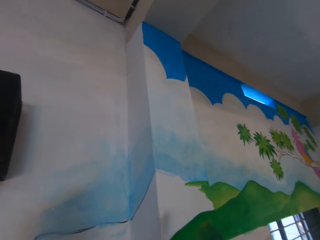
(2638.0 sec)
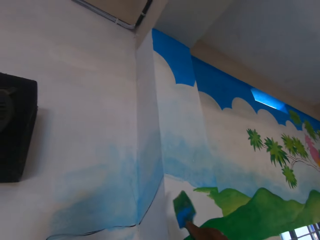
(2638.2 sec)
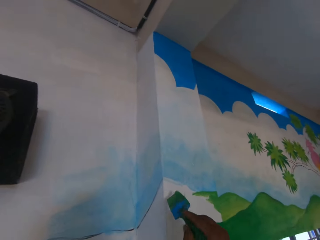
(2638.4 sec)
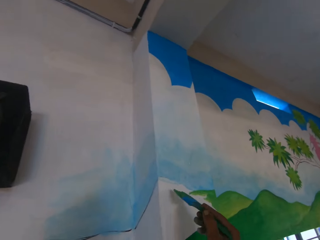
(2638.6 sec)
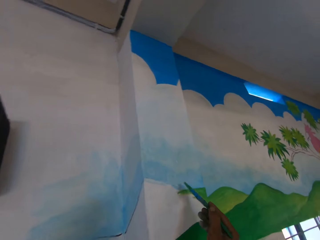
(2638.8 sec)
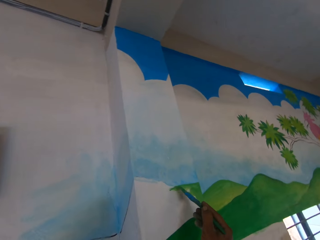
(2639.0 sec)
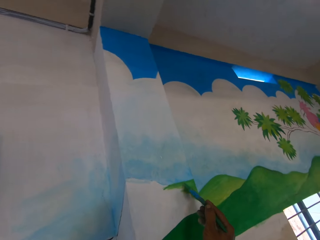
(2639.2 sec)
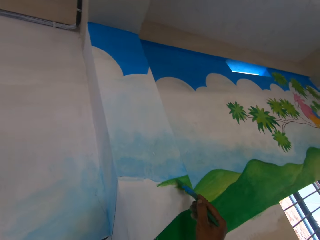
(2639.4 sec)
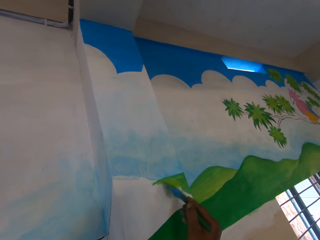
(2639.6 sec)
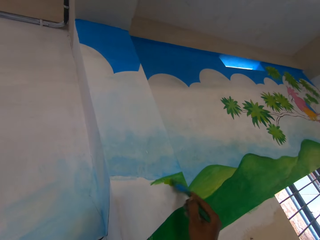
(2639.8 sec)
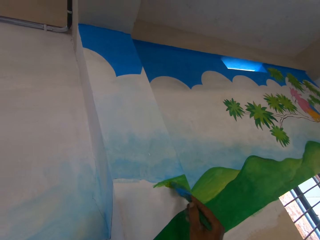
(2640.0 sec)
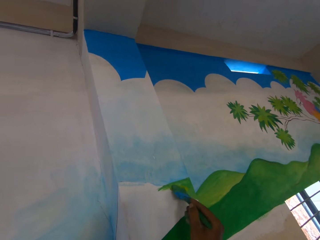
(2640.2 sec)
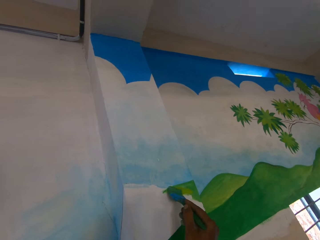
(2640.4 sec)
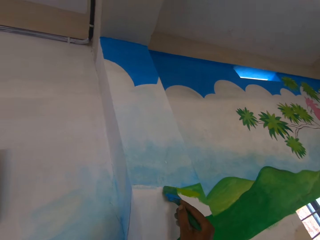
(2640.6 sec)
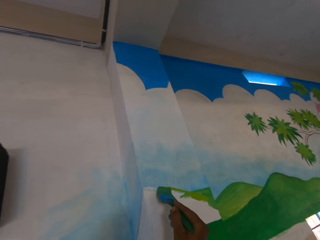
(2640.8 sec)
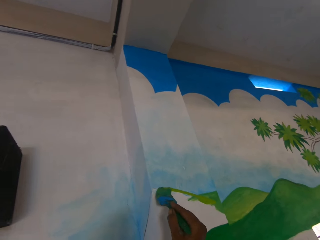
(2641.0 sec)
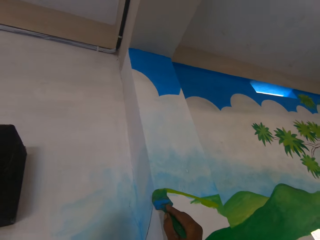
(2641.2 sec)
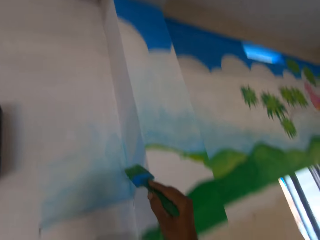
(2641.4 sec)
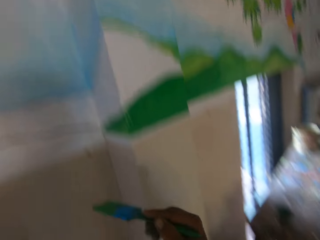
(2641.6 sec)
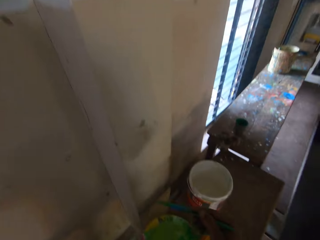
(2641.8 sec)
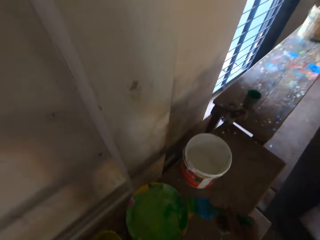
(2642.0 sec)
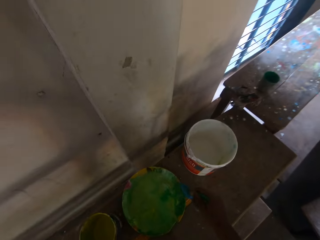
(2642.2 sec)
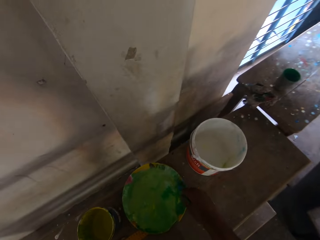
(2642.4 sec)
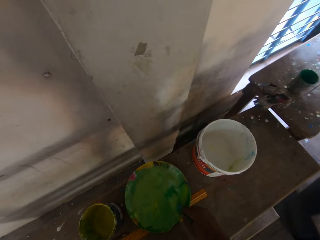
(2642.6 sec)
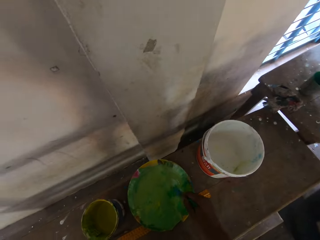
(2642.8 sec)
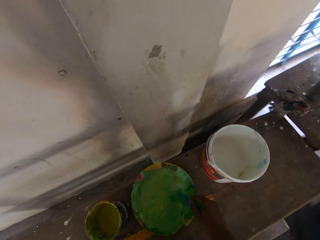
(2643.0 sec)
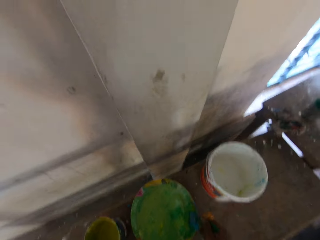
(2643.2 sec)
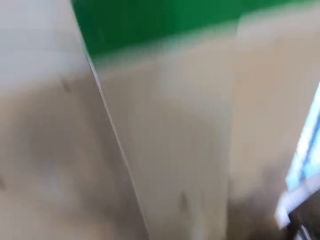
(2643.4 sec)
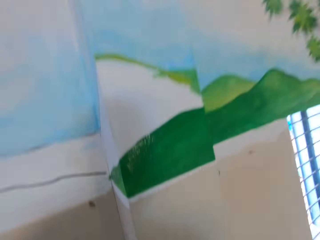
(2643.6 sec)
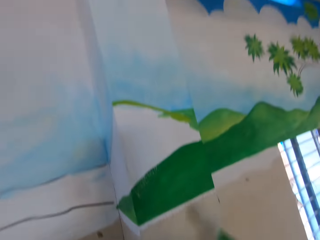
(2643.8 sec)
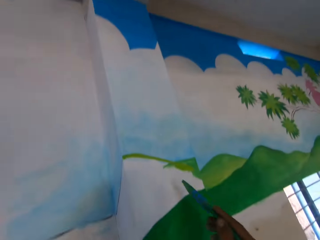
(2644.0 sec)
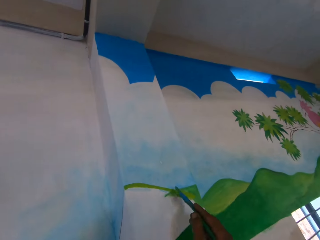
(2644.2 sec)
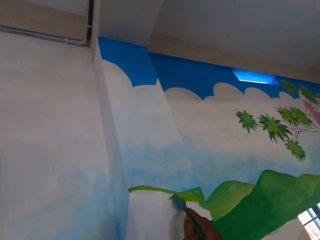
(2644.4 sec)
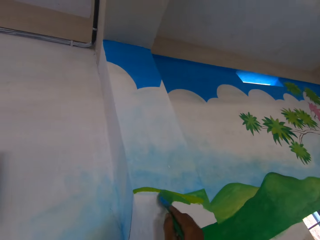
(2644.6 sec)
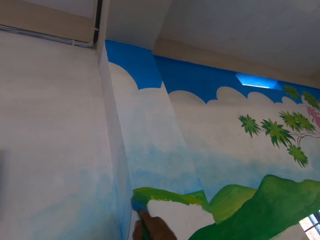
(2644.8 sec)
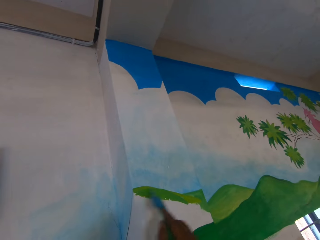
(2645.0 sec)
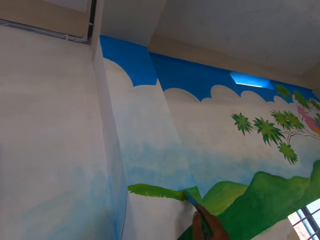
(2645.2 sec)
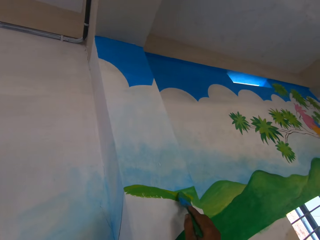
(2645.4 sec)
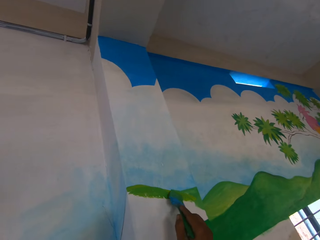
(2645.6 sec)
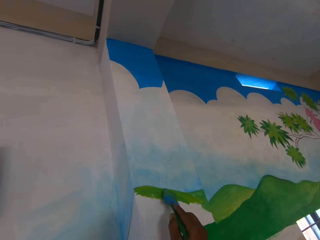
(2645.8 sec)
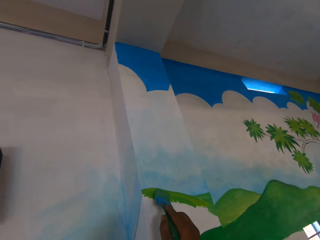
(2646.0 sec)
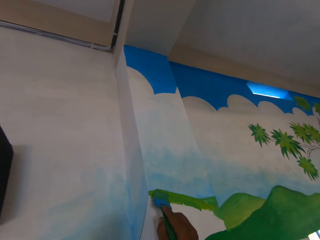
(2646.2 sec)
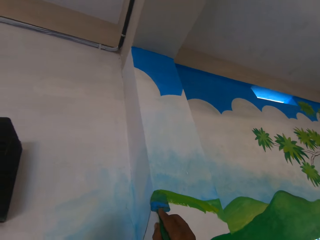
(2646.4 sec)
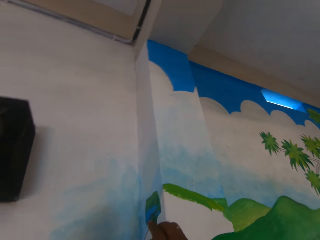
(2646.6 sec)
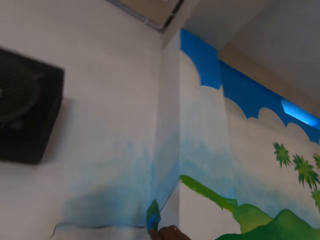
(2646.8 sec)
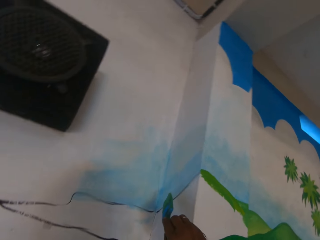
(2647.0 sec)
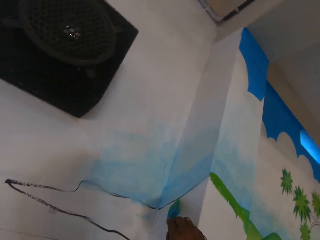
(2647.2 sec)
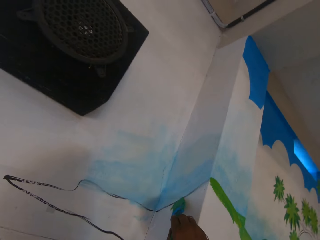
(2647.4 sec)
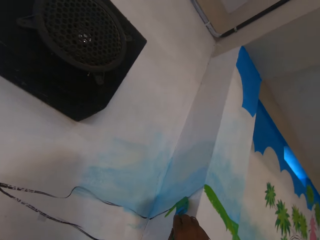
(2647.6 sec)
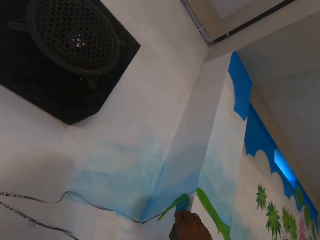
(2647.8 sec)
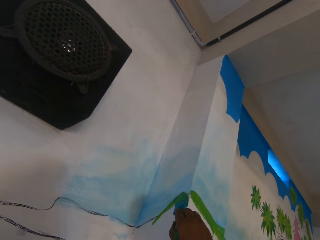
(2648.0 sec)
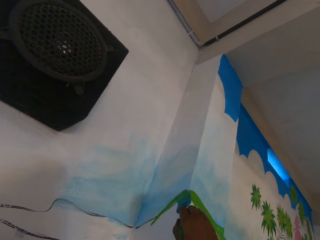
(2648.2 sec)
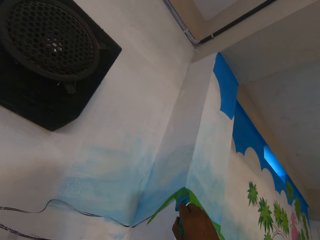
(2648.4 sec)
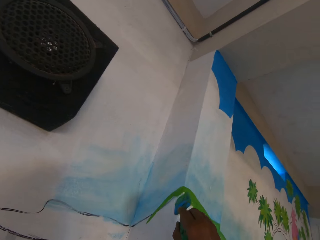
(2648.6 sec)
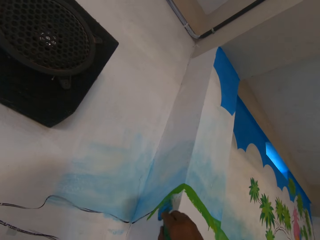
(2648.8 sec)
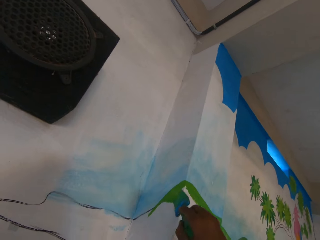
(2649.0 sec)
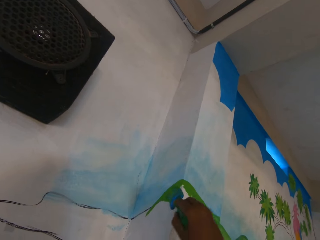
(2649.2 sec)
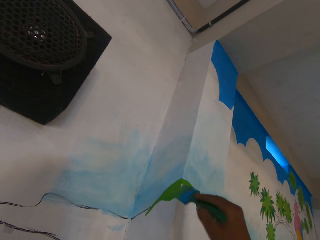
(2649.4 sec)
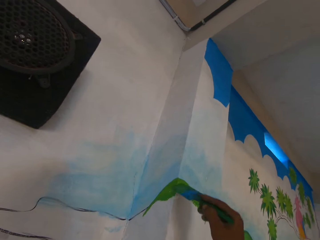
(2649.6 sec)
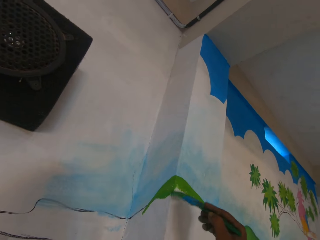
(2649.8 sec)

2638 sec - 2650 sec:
The camera wearer paints the wall with the paintbrush in his right hand. He dips the paintbrush into the green paint on the painting plate with his right hand. He paints the wall with the paintbrush in his right hand.

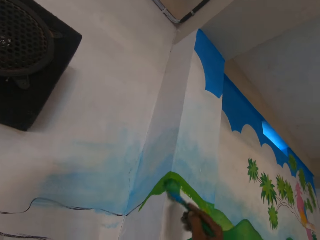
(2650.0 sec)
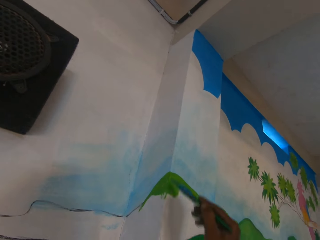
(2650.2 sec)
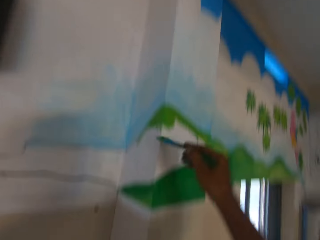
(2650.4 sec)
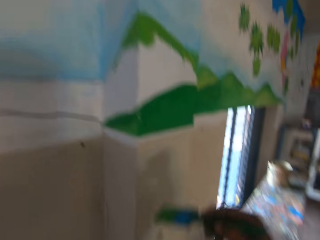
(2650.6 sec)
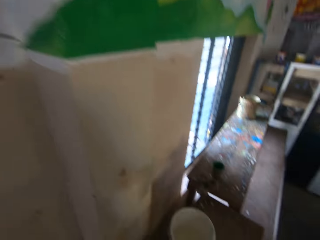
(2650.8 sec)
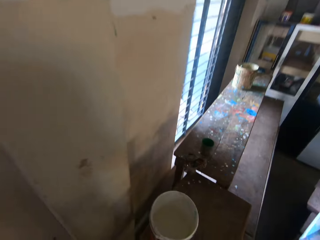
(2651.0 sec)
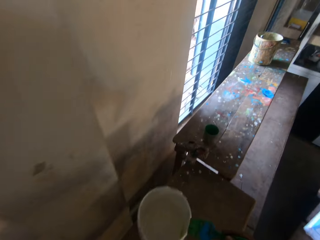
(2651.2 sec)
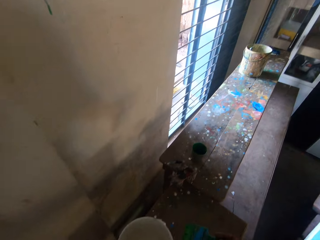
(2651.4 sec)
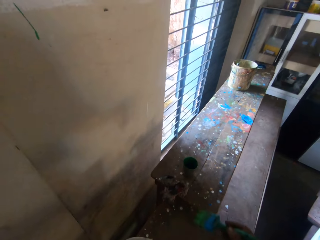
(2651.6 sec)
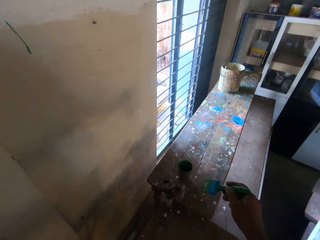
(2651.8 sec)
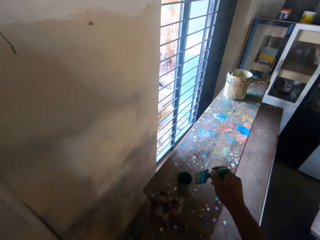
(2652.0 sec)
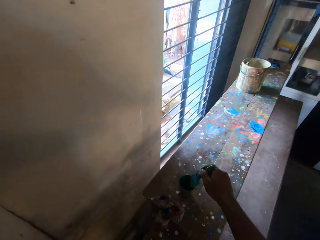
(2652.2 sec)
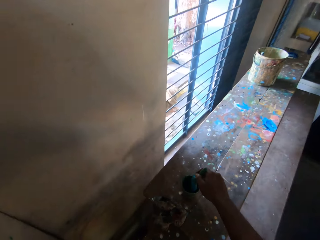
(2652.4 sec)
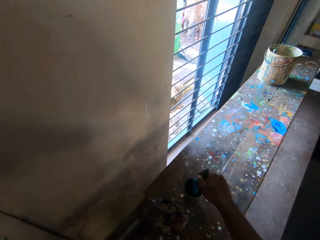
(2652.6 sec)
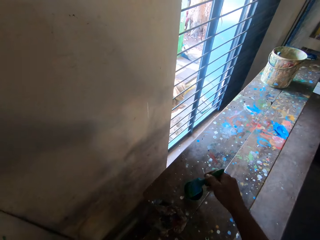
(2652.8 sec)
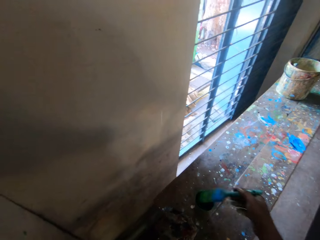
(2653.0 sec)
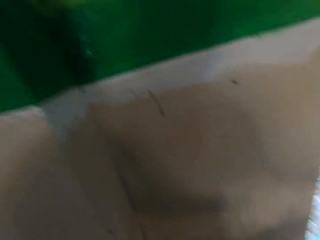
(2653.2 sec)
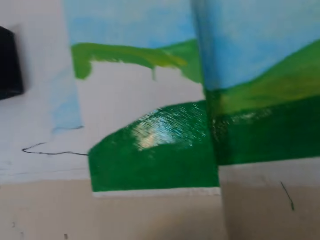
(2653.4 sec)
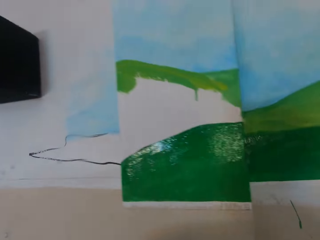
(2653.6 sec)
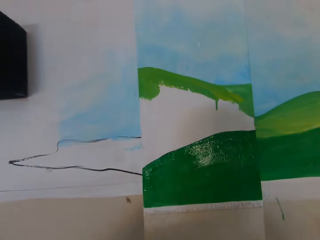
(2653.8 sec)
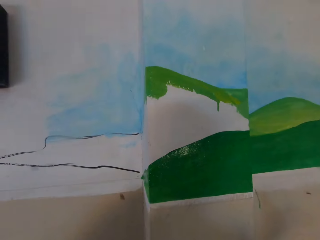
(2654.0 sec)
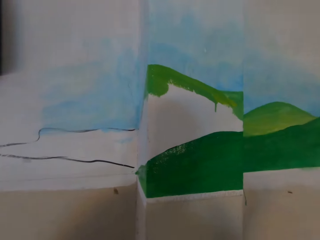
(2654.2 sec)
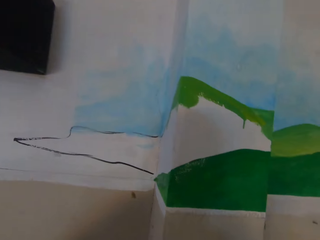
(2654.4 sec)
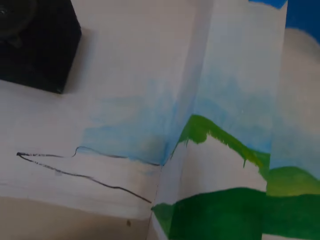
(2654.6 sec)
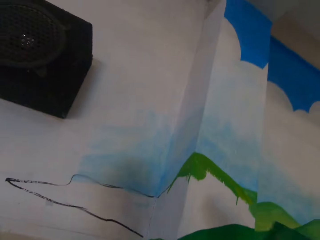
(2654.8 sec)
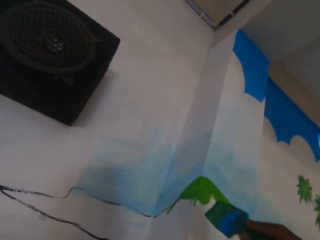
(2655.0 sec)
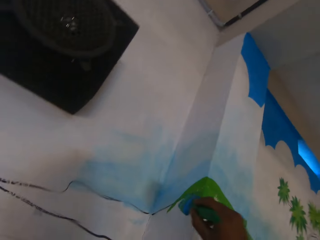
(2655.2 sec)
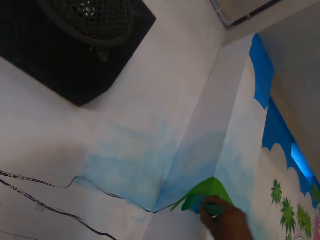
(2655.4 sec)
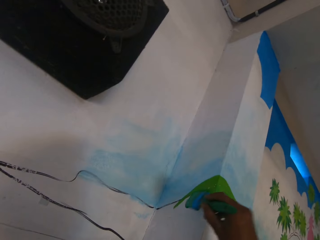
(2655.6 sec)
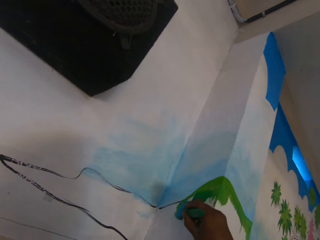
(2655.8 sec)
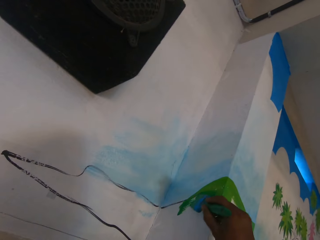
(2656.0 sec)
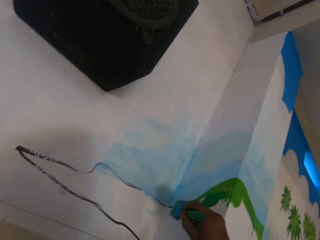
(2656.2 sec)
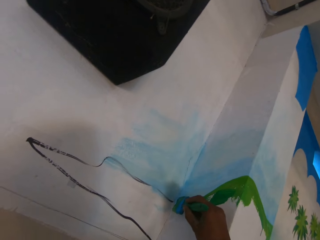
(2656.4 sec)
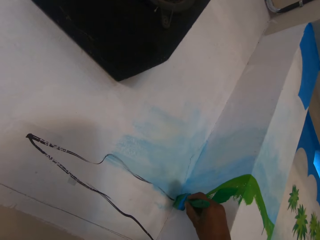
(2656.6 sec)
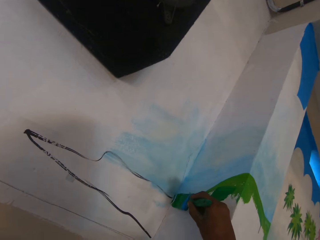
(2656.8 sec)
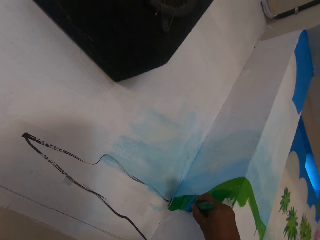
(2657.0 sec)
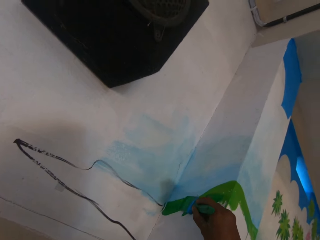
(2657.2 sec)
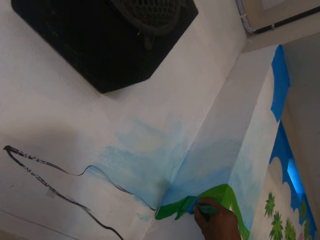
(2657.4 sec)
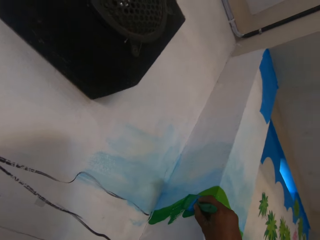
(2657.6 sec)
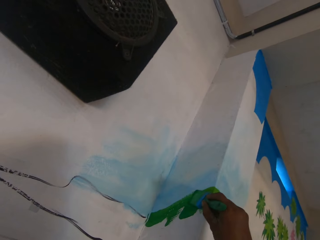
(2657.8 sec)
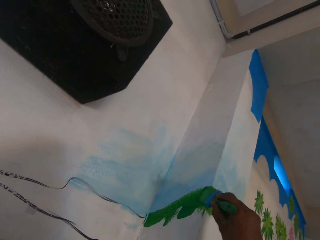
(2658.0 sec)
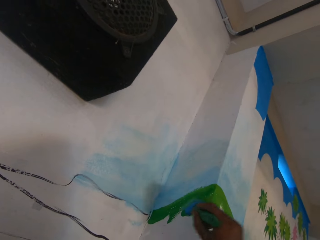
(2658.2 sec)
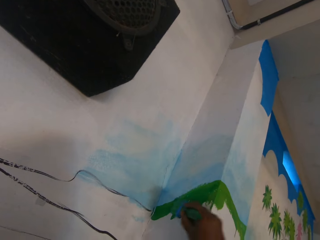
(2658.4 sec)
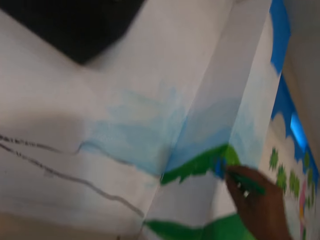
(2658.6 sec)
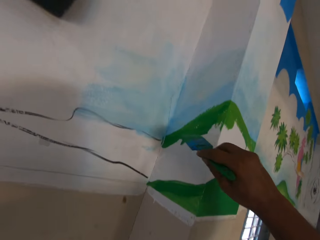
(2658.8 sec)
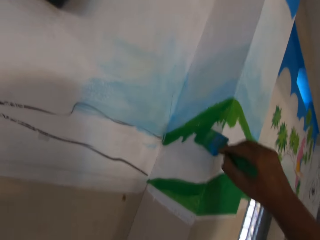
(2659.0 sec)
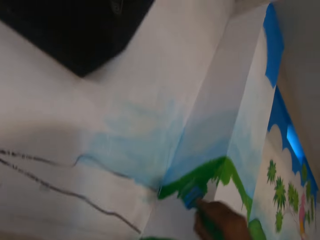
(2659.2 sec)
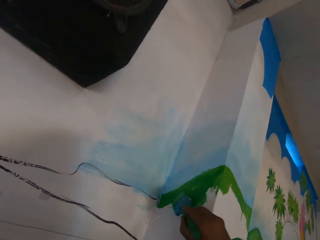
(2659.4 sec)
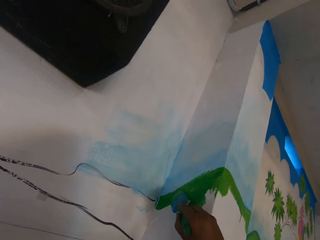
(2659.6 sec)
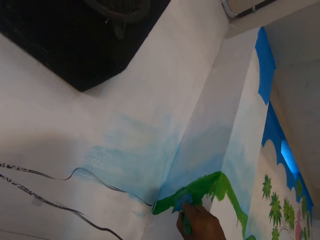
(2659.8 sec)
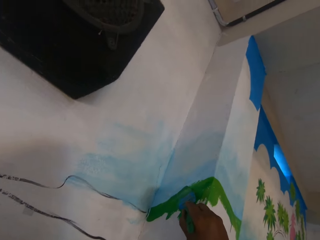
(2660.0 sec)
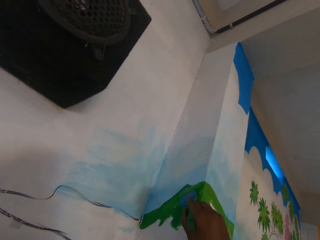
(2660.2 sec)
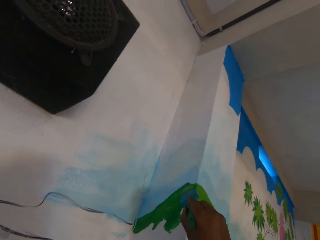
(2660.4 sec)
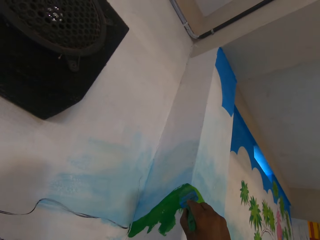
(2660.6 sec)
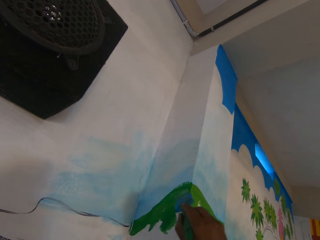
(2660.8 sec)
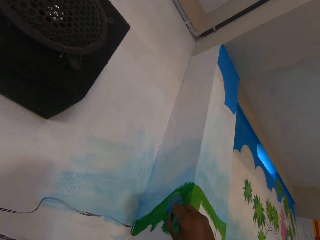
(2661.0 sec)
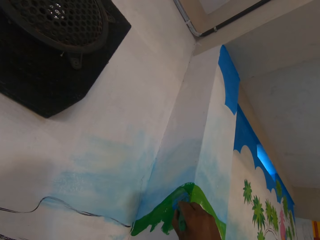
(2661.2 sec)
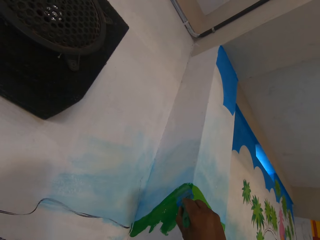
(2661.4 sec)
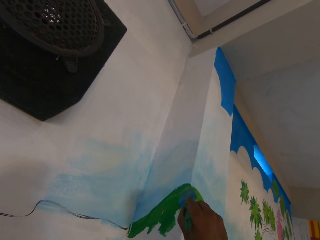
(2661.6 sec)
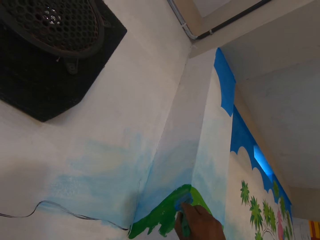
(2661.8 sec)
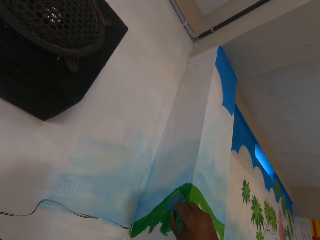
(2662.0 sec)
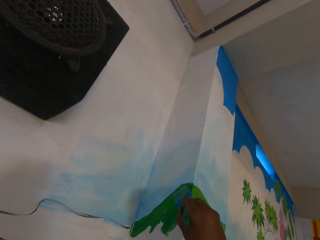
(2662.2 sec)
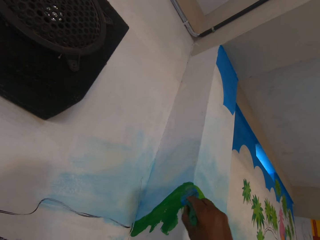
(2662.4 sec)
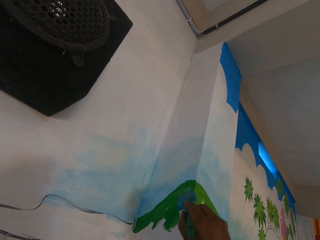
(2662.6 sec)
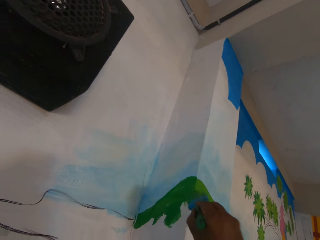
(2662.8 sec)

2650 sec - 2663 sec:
The camera wearer dips the paintbrush into the green paint in the paint container with his right hand. He paints the wall with the paintbrush in his right hand.
